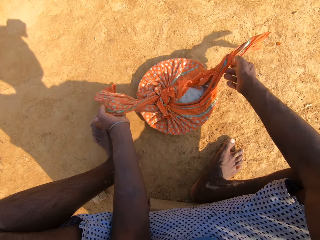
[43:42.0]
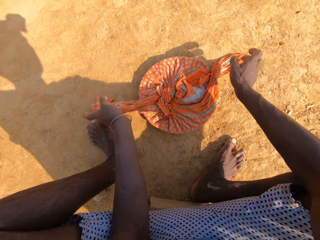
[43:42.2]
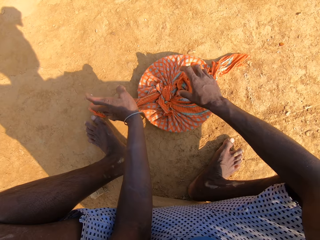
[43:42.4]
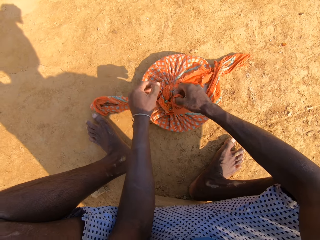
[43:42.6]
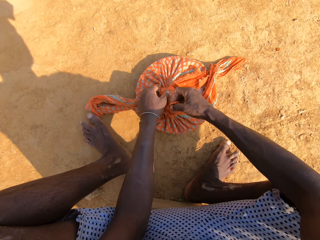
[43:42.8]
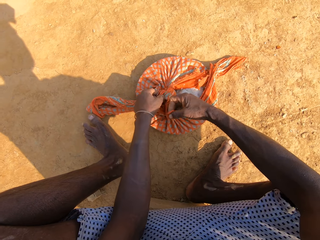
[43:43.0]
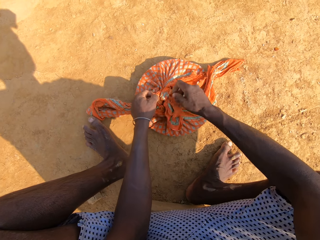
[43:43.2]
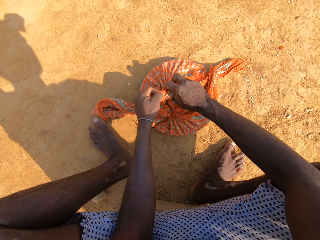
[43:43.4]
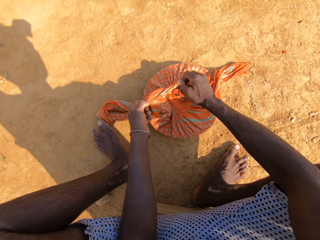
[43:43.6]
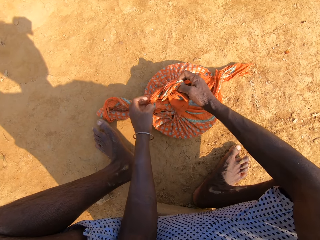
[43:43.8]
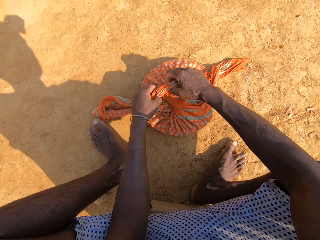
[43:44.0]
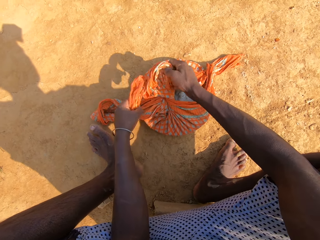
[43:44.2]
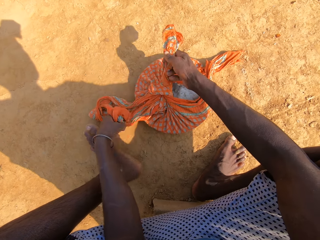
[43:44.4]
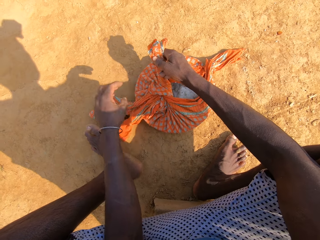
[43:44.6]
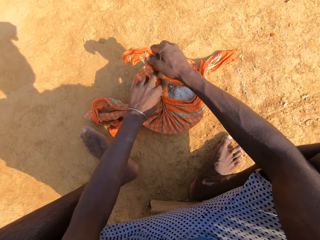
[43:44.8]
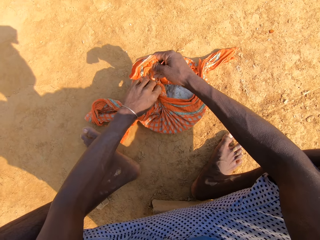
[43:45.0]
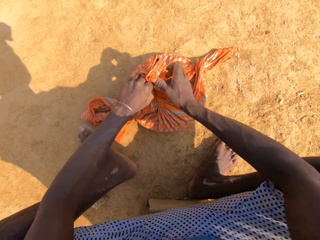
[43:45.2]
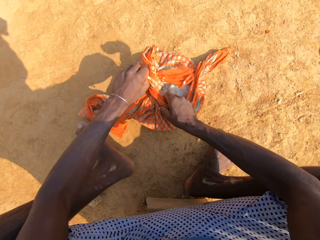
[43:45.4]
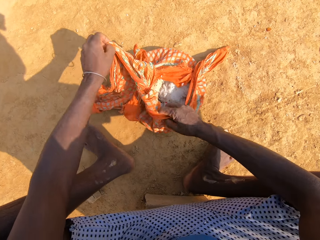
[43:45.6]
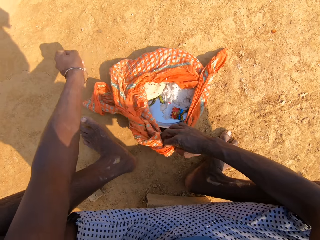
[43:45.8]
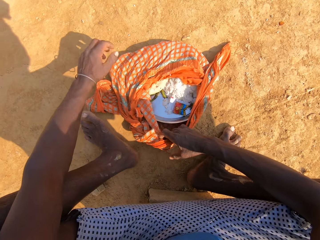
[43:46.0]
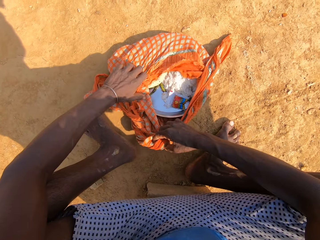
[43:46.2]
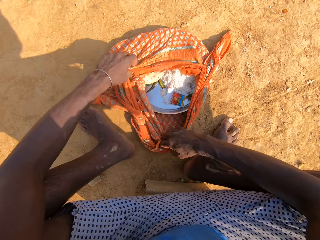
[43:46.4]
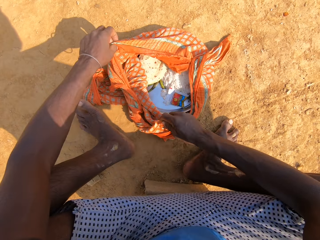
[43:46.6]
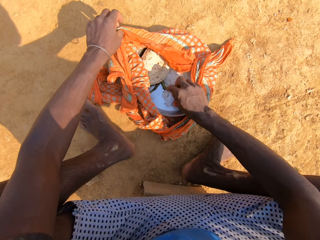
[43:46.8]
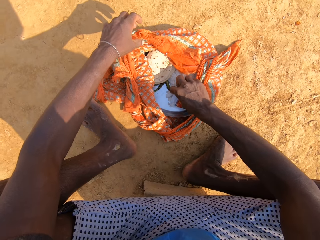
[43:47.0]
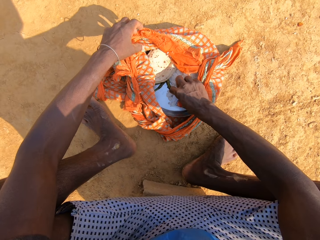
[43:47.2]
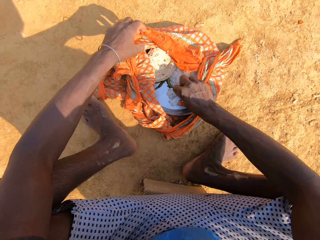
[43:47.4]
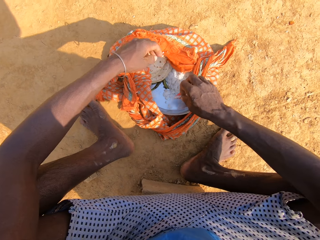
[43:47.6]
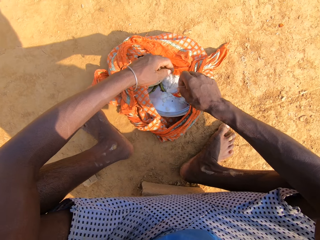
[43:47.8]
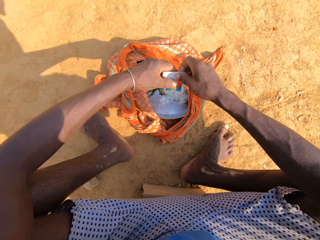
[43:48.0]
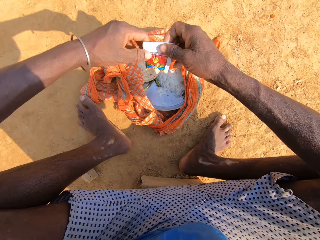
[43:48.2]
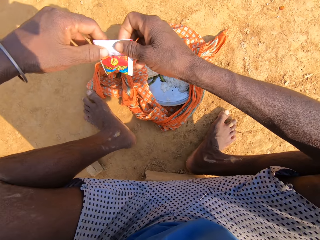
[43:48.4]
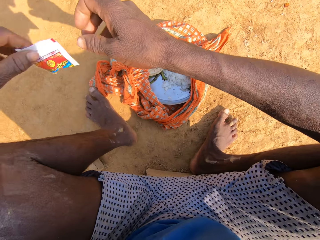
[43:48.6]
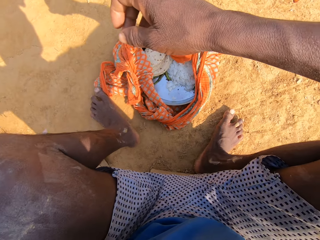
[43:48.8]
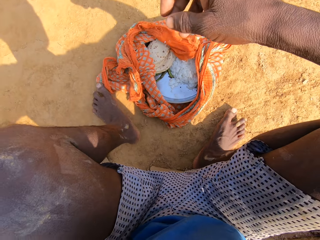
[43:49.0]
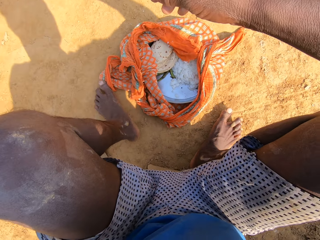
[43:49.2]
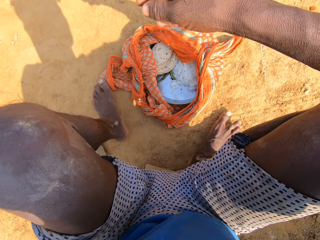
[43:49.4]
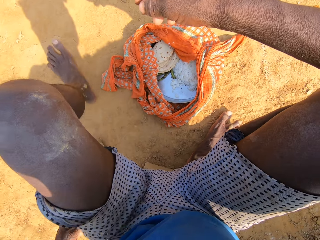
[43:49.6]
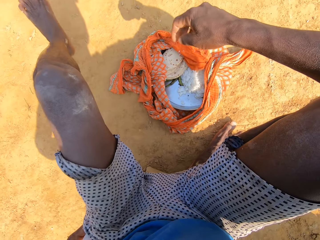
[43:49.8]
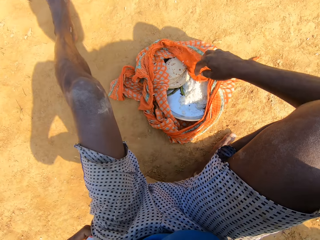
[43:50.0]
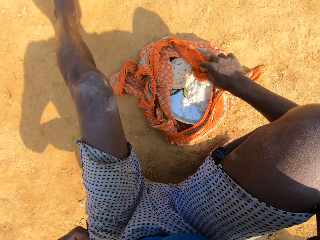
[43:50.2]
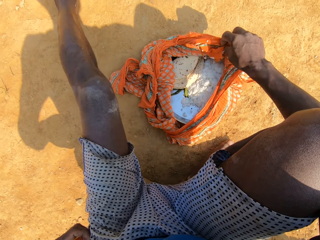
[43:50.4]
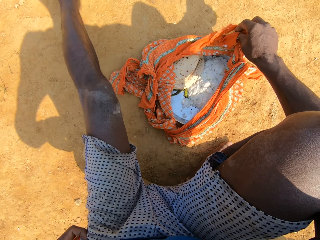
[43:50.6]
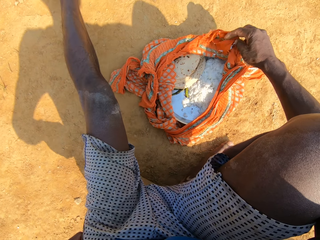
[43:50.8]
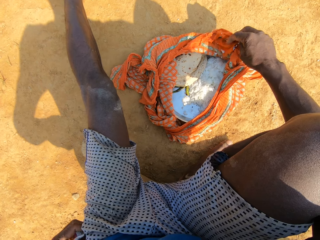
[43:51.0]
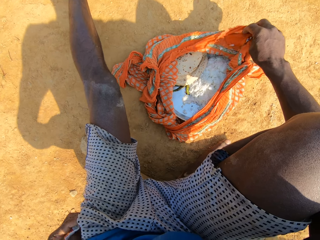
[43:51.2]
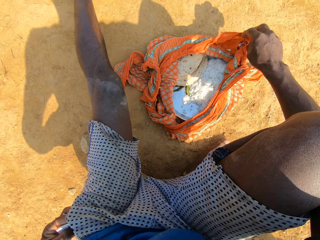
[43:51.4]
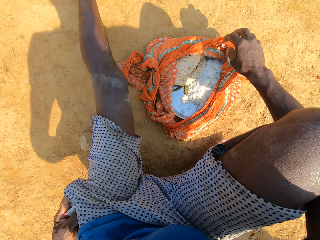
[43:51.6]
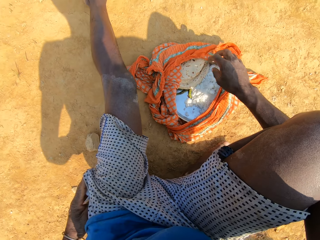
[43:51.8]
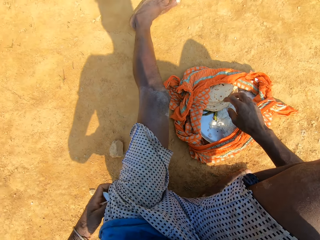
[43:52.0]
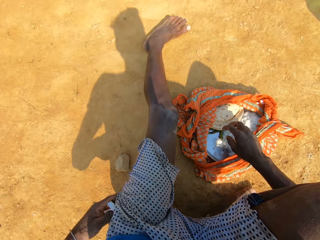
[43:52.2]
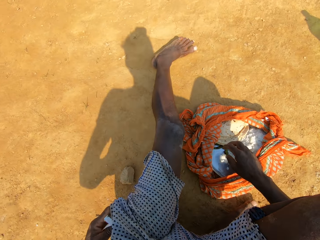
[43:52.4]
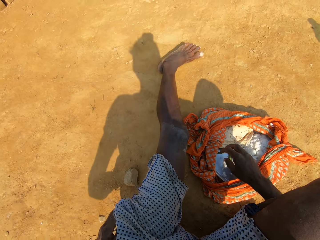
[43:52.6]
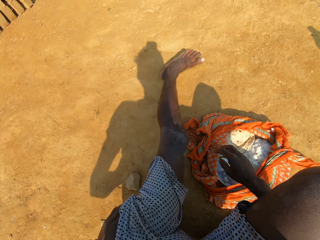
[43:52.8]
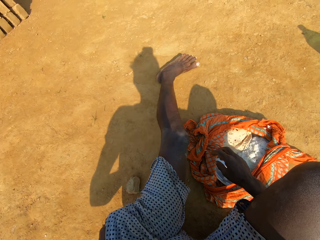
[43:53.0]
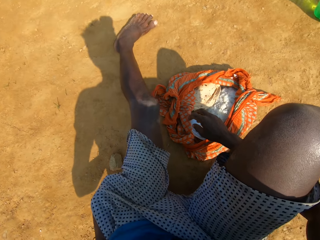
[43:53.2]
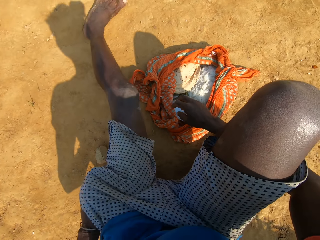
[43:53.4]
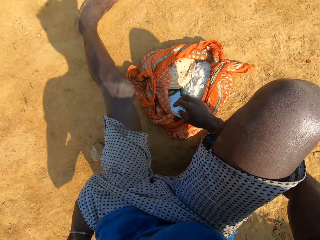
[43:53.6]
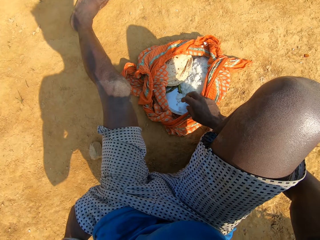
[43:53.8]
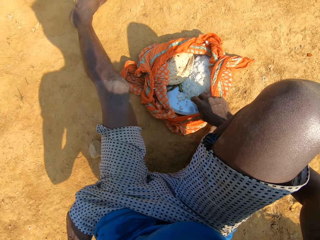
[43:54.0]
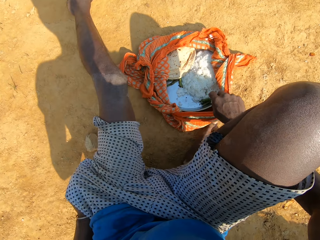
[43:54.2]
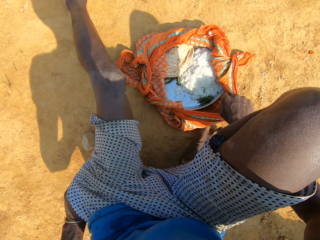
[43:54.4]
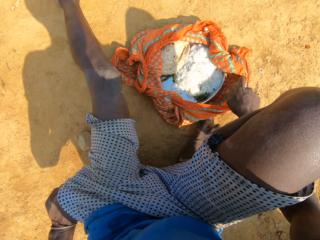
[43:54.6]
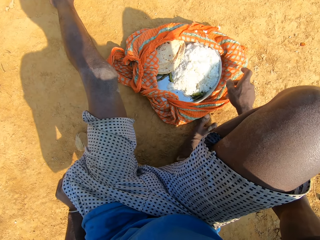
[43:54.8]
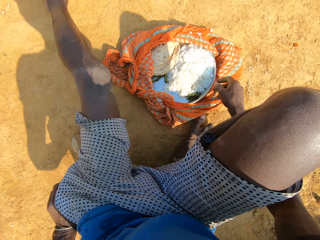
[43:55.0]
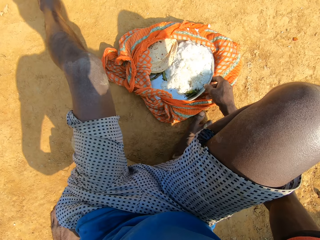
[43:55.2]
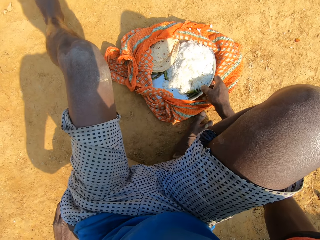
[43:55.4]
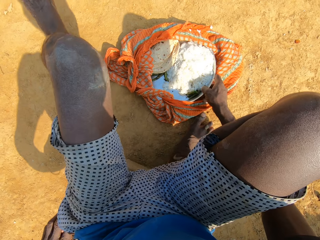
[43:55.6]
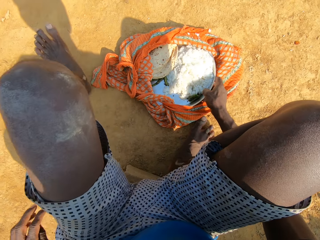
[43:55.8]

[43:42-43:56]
The camera wearer unties a cloth wrap. They unfold the cloth. They pick a sachet of salt in the plate. They put the sachet of salt in the pocket. They straighten the leg. They hold the cloth. They align the sachet of salt in the pocket. They put something in the pocket.

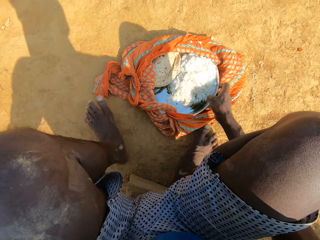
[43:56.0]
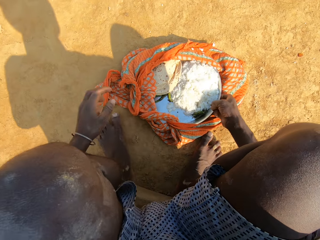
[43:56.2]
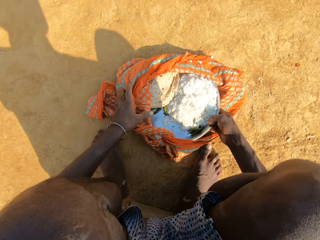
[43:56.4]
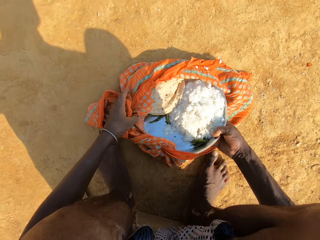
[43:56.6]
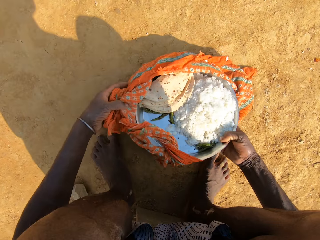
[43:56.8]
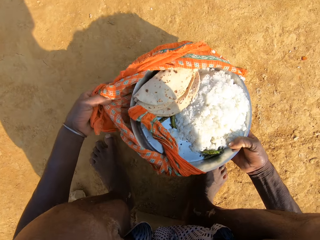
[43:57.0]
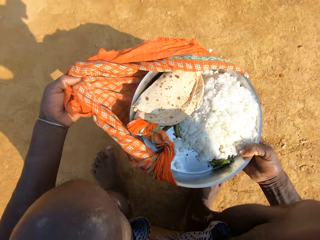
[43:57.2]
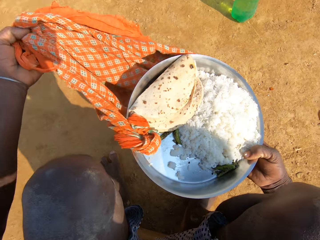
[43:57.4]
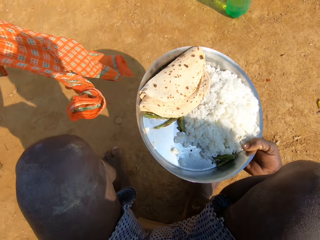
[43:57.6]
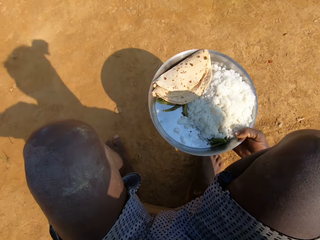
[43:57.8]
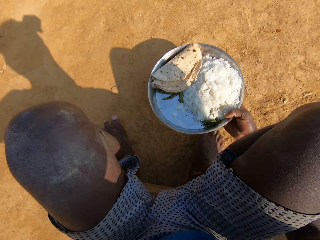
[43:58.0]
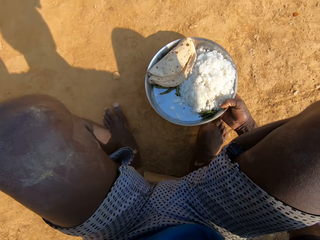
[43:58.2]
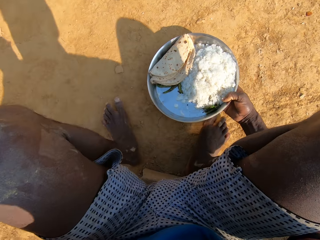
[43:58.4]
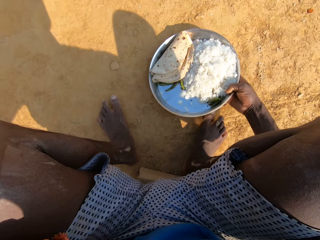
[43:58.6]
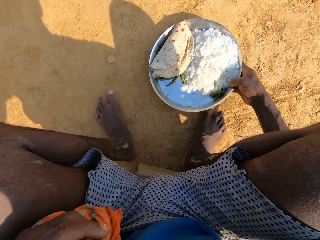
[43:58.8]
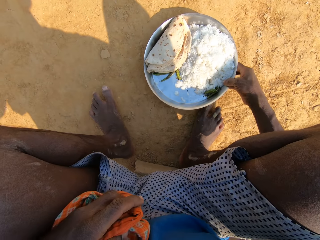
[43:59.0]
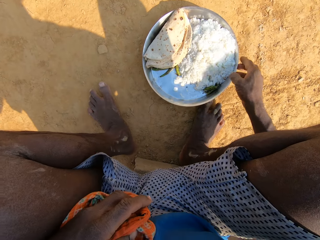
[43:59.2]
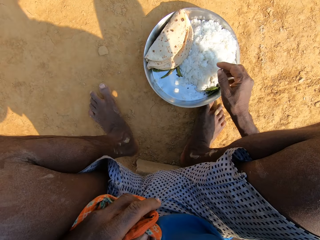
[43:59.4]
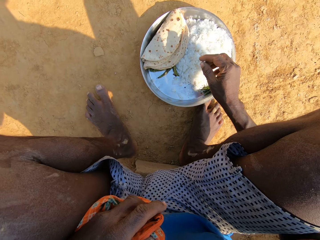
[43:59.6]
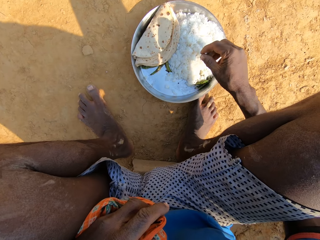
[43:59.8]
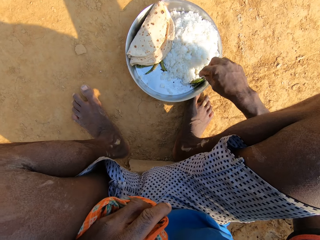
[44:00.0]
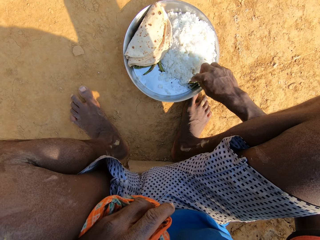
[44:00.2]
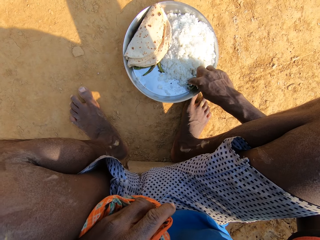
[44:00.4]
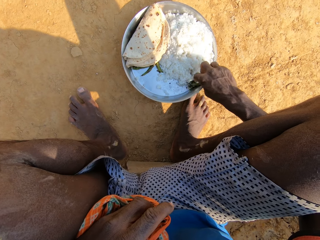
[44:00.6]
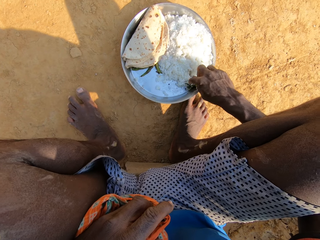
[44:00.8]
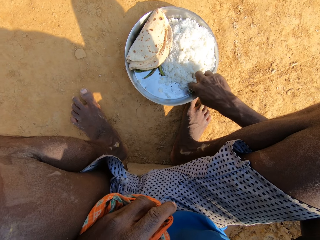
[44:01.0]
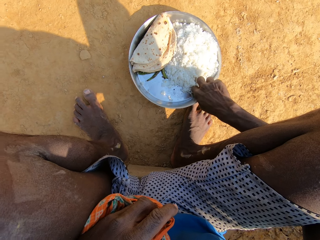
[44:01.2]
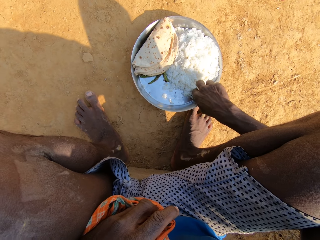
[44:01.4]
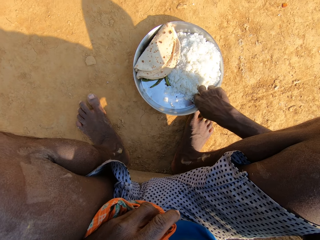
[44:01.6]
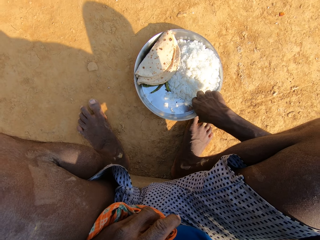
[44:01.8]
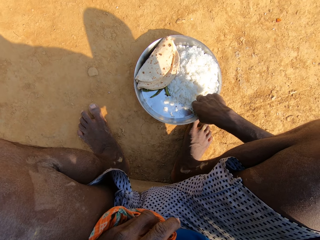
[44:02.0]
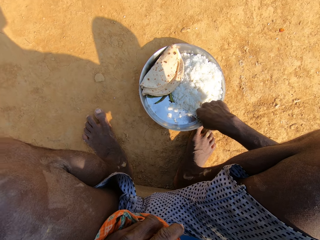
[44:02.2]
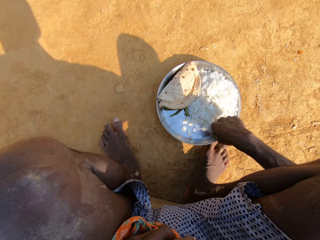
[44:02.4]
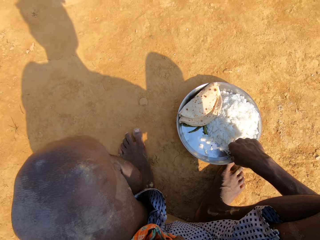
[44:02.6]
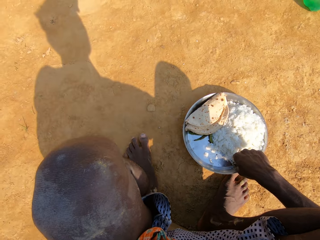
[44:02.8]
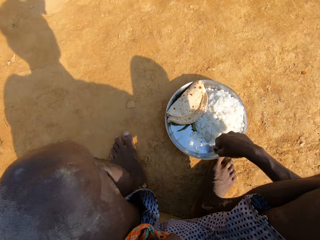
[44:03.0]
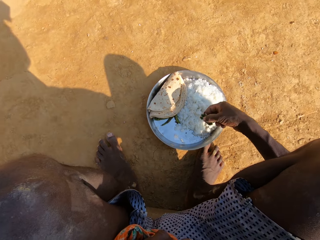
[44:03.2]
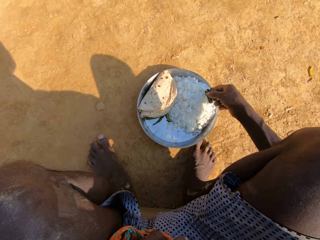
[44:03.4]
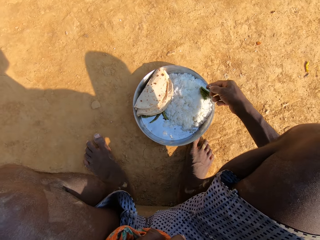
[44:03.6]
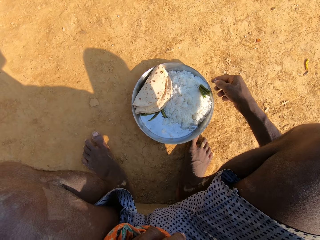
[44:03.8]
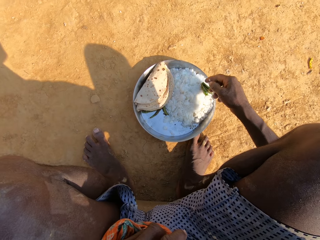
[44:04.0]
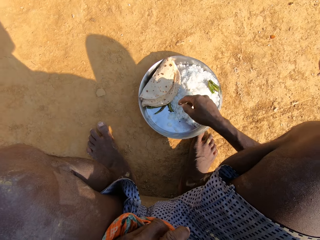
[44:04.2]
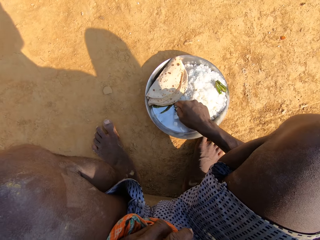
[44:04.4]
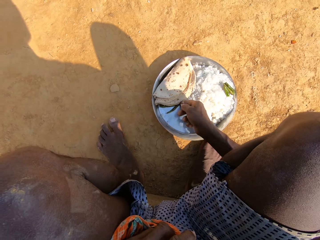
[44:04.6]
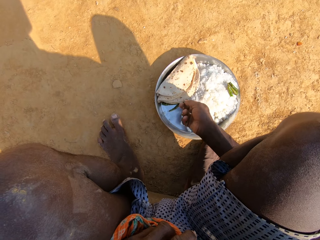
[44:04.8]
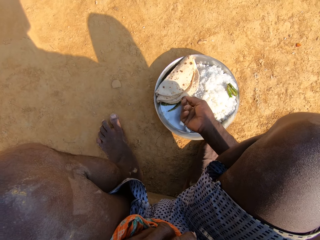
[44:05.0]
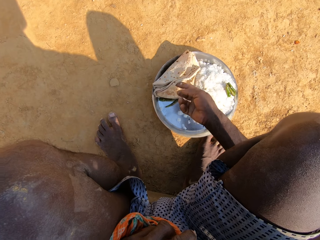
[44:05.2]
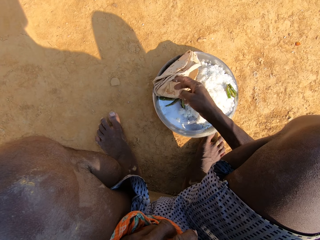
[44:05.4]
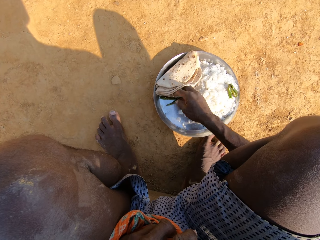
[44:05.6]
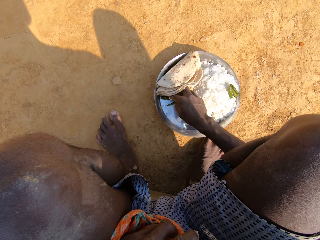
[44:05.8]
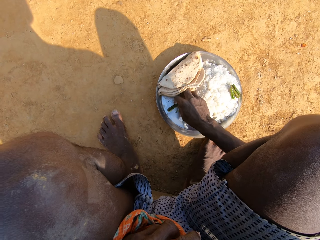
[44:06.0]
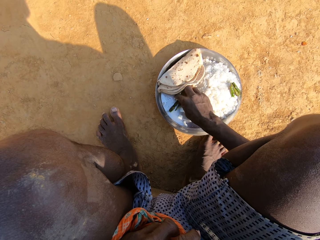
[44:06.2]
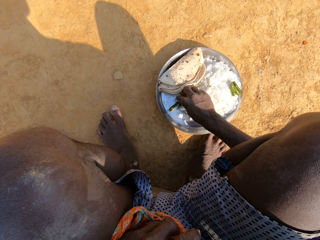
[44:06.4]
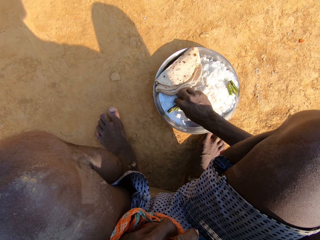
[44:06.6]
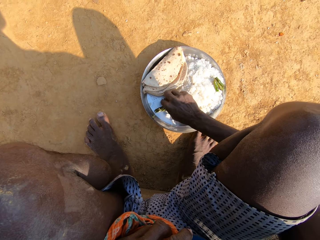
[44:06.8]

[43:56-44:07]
The camera wearer removes a cloth on the plate of rice. They pick the plate from the cloth. They put the plate of rice on the ground. They pick broccoli on the plate of rice. They touch the food. They converse with a person. They touch the food again. They put the broccoli on the plate of rice. They pick the broccoli on the plate of rice.
